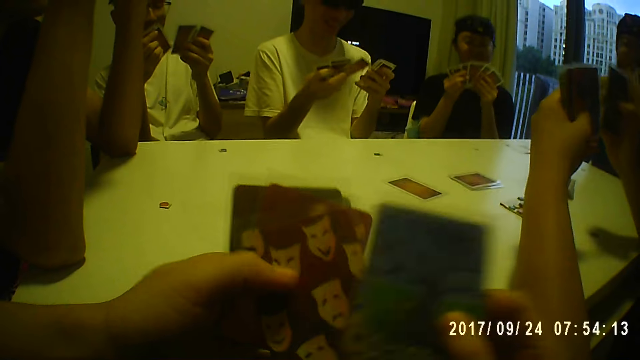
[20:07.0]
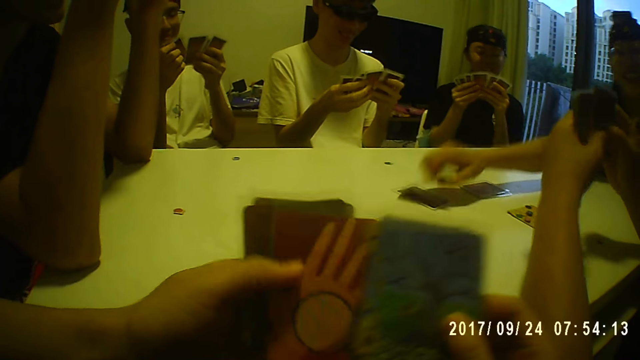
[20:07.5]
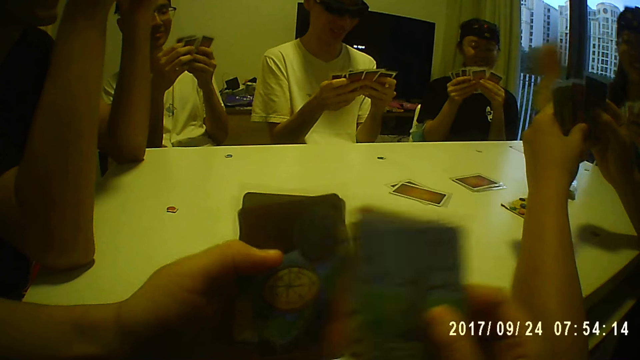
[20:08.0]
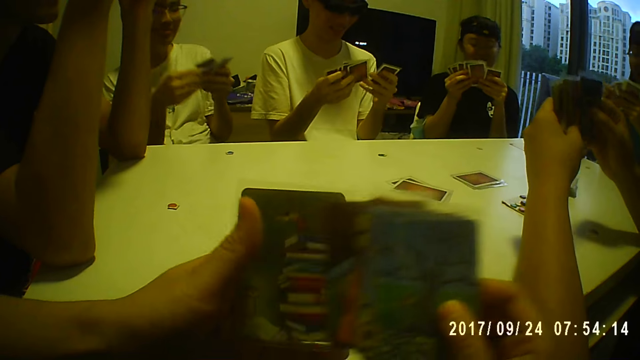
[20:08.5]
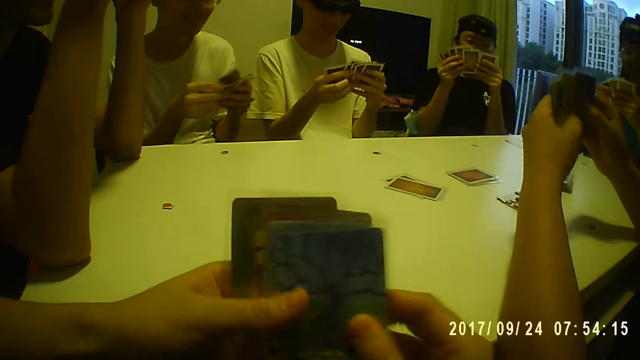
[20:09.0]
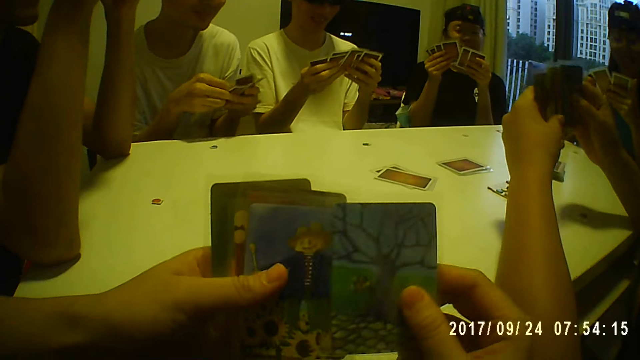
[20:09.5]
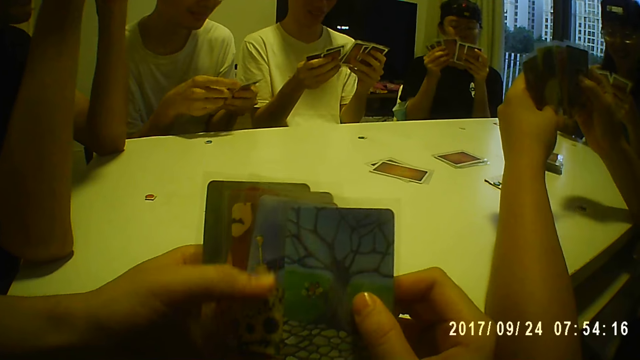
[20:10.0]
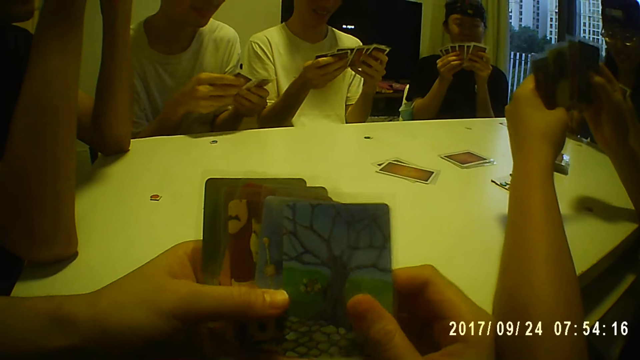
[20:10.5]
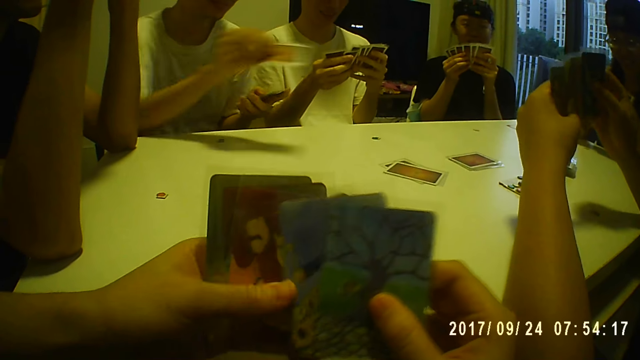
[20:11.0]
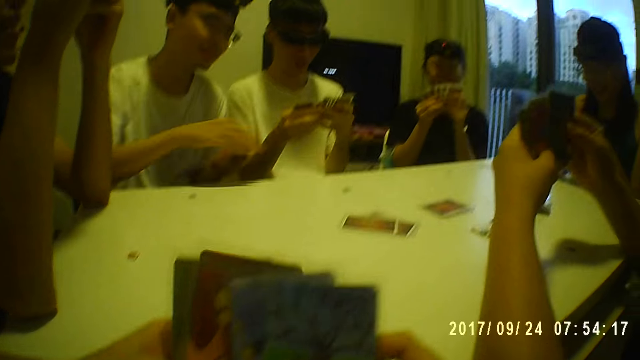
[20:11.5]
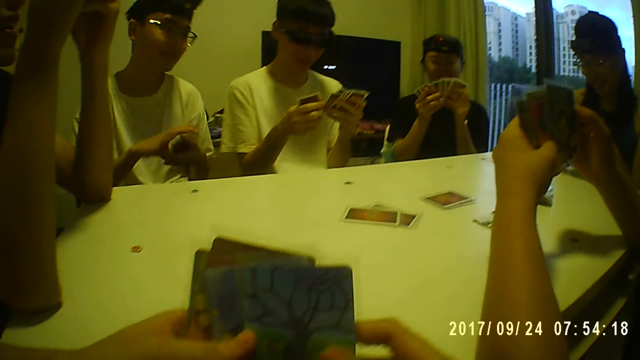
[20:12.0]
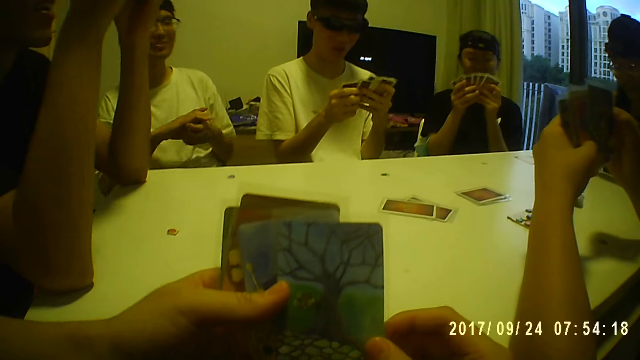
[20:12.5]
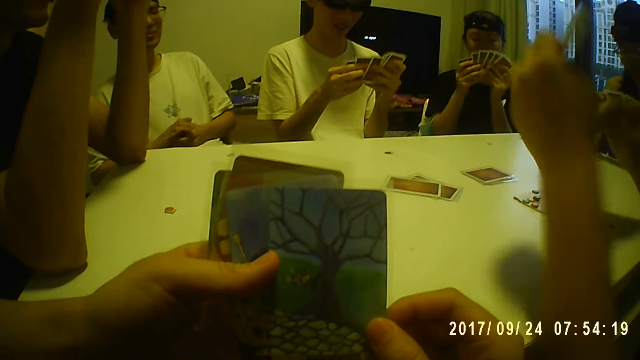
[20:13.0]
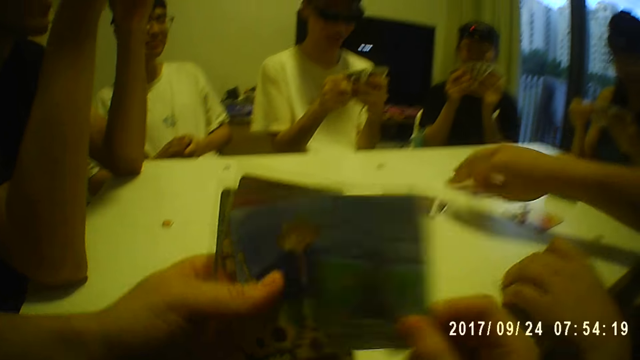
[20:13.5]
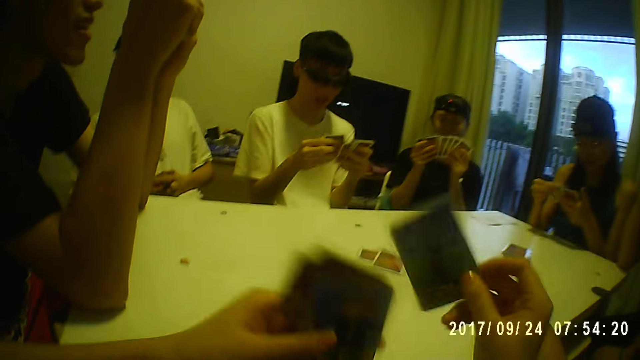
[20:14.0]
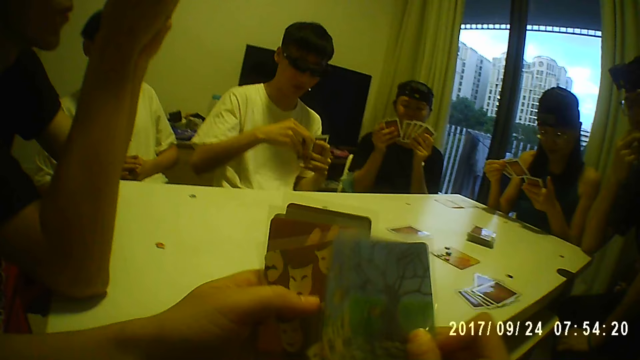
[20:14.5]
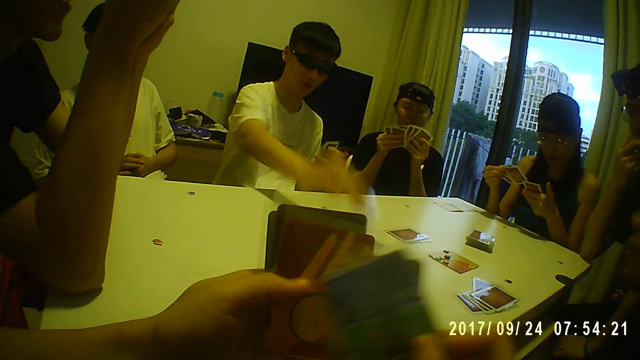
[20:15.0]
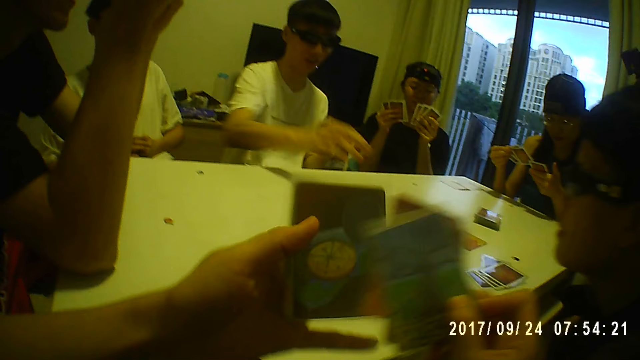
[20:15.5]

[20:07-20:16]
A man drops a card on the table with his right hand. Another man drops a card on the table with his right hand. Another man drops a card on the table with his right hand.

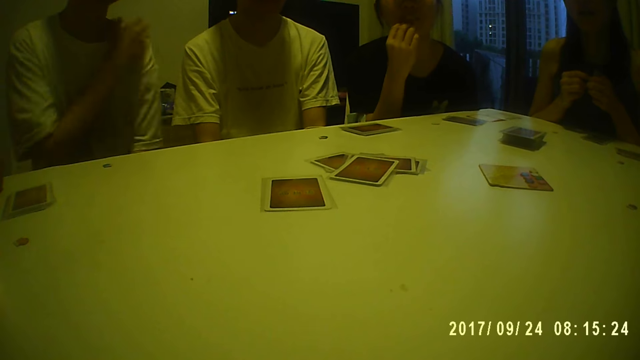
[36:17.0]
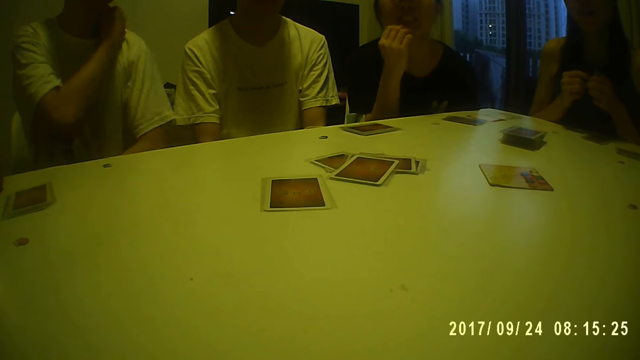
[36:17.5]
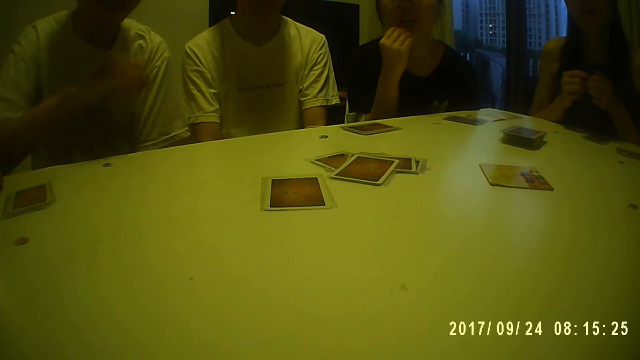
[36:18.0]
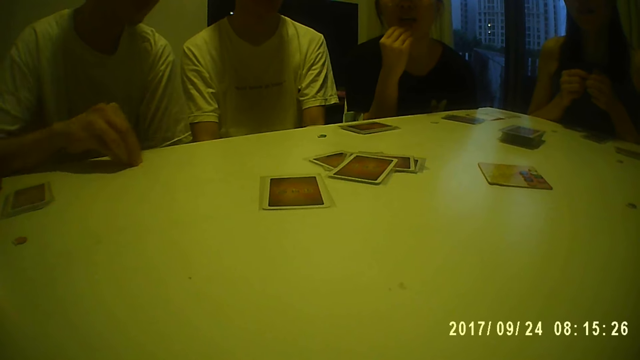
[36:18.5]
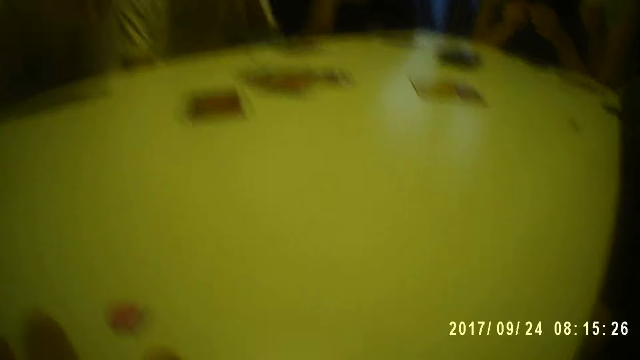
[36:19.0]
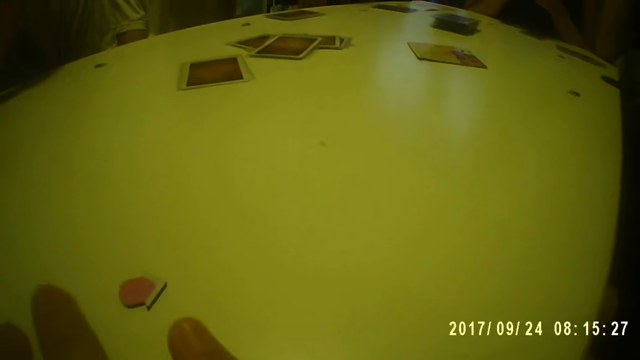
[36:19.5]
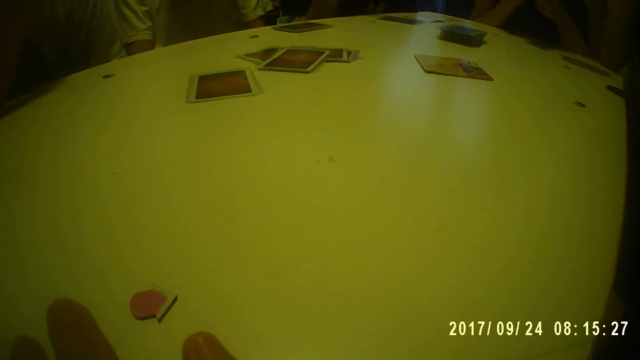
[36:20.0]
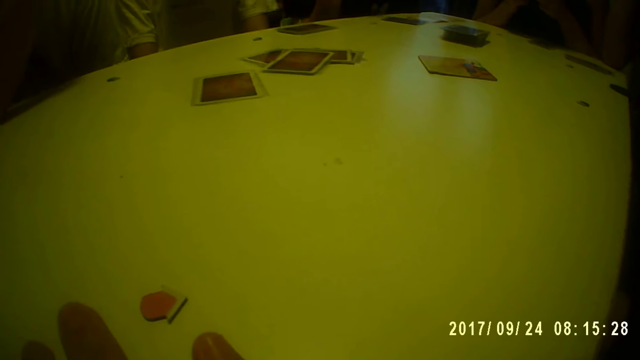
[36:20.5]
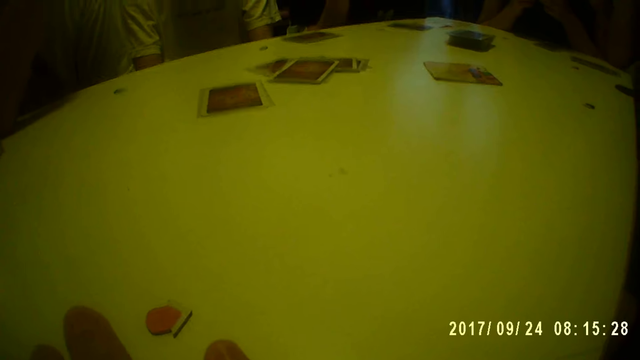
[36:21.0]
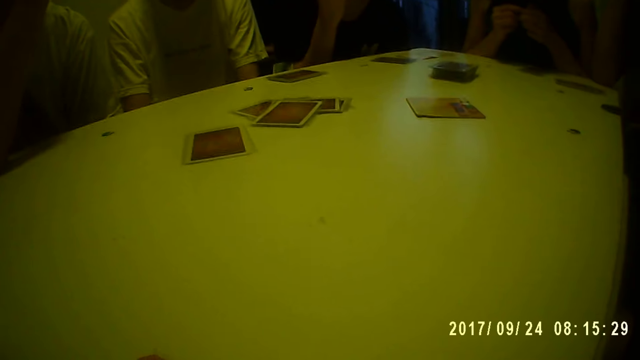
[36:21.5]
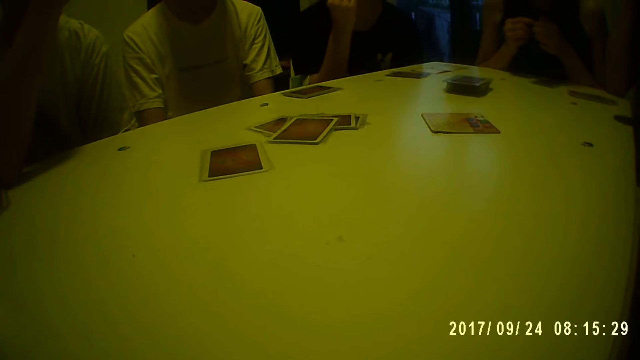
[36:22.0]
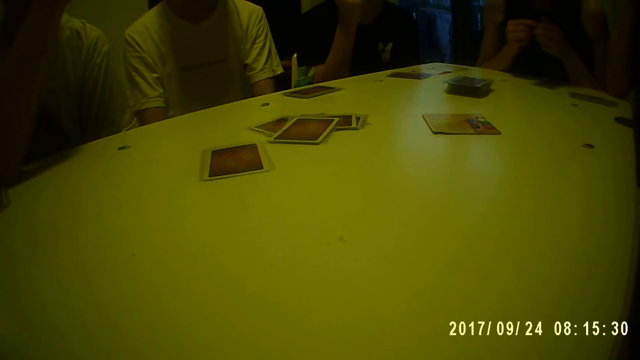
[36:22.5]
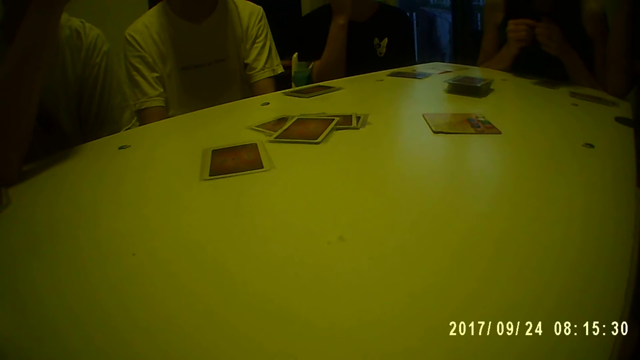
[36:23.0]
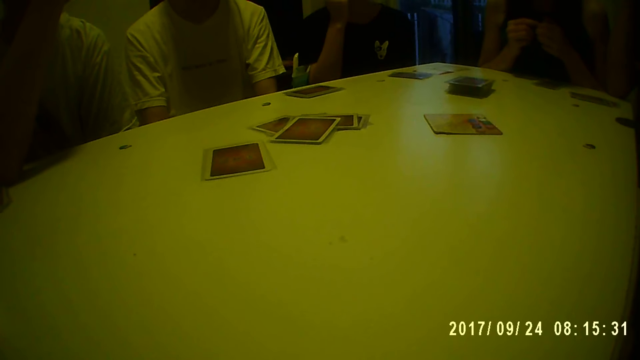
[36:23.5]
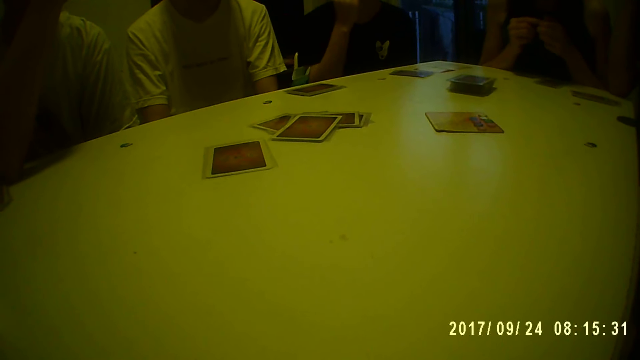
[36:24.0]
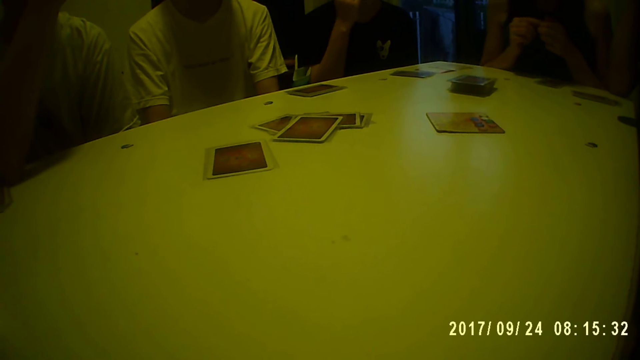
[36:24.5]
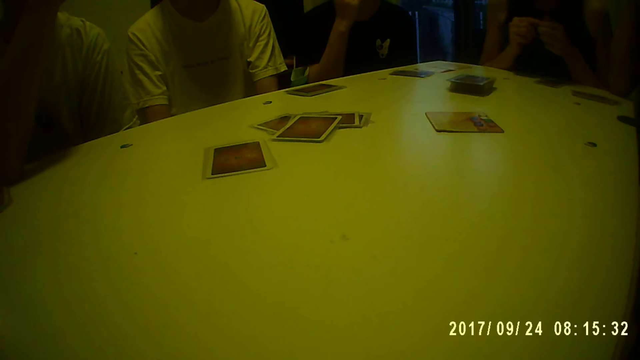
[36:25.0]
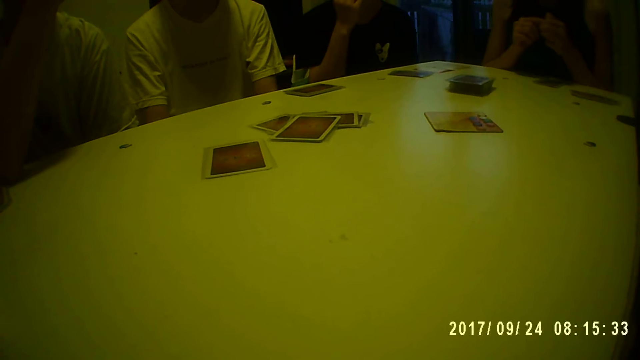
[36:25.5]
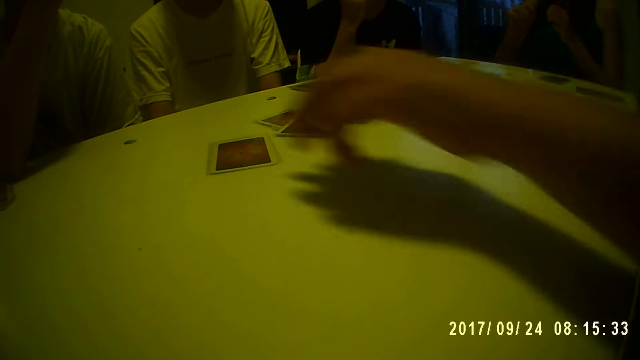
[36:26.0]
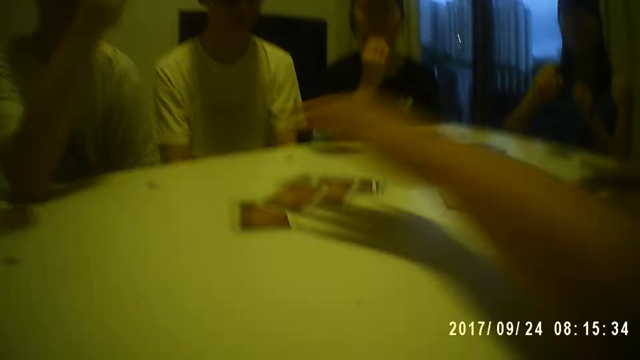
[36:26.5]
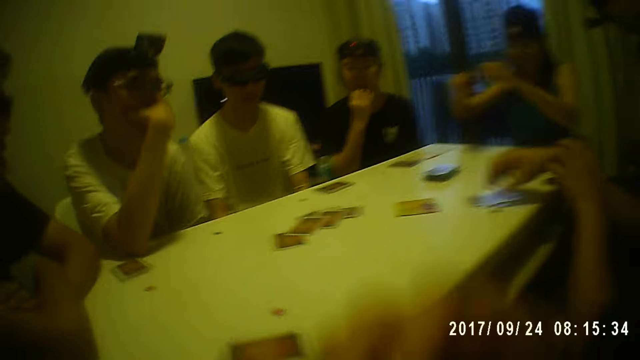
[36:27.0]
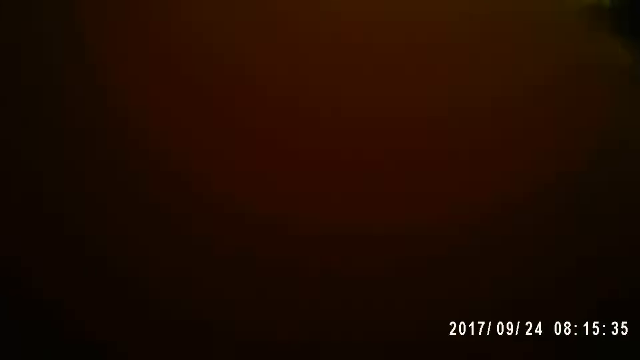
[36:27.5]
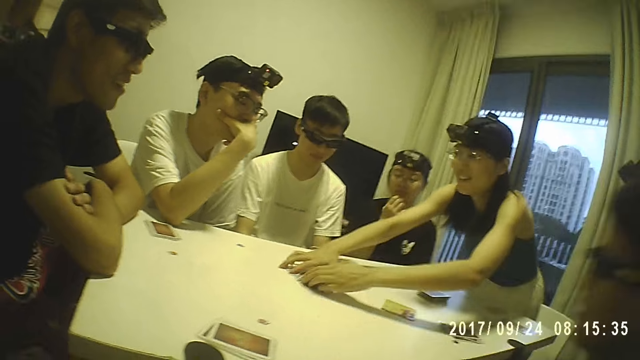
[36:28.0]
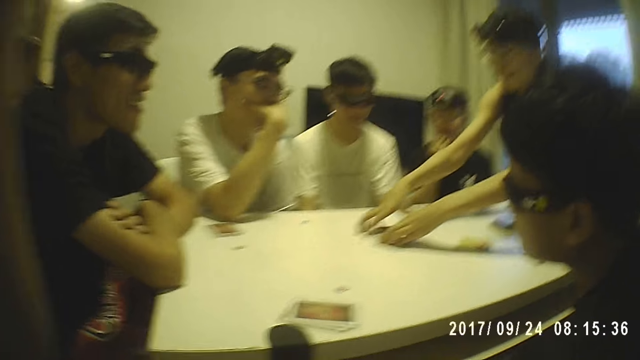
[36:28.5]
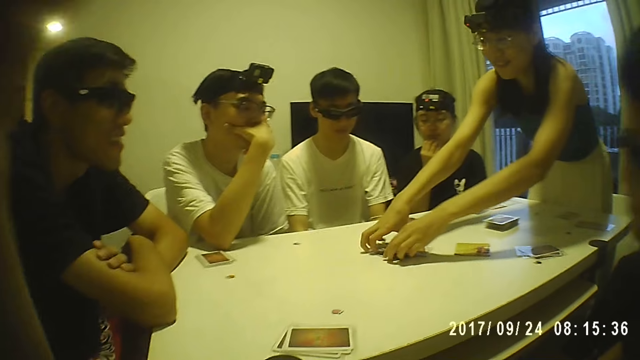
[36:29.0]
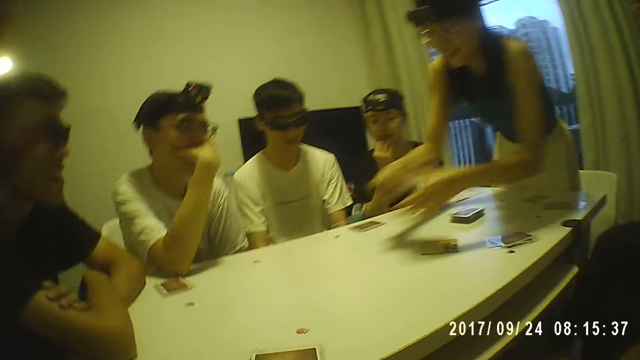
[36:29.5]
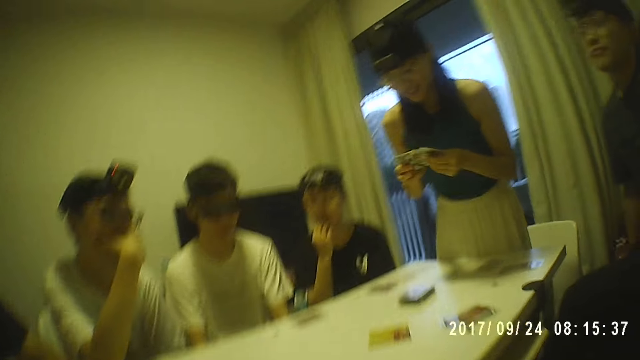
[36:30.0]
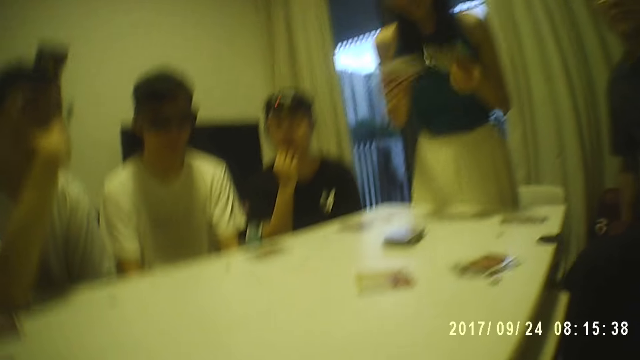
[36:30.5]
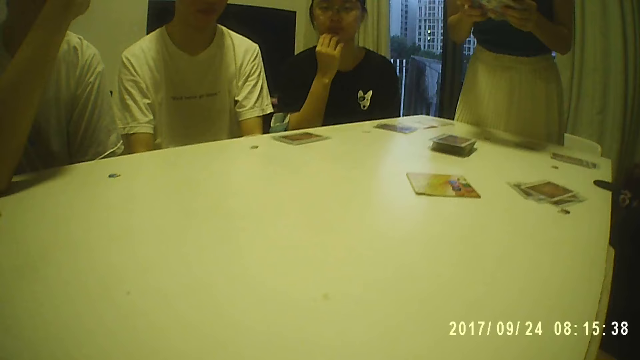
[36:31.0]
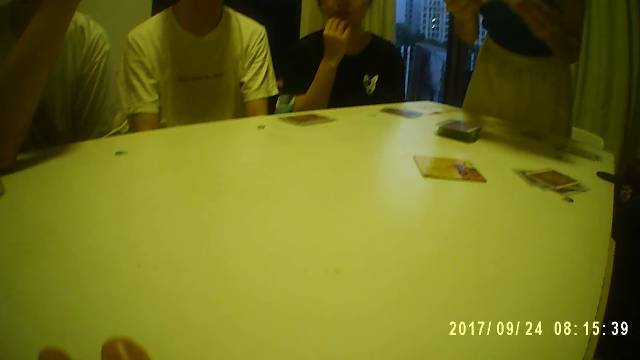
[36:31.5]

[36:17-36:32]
A man adjusts his t-shirt with his right hand and moves a token on the table with his right hand. The camera wearer adjusts a card on the table with her right hand. She moves her hand up. She touches her face with her right hand. A woman picks cards from the table with her hands. The camera wearer moves her hand down. She adjusts the camera. The woman shuffles the cards in her hands.
